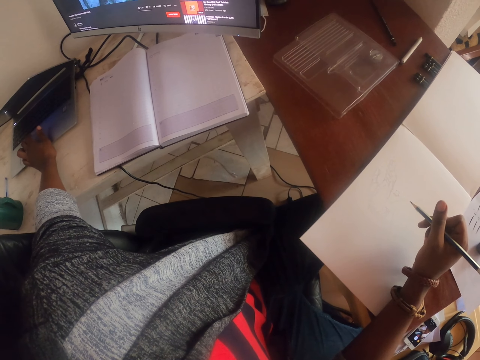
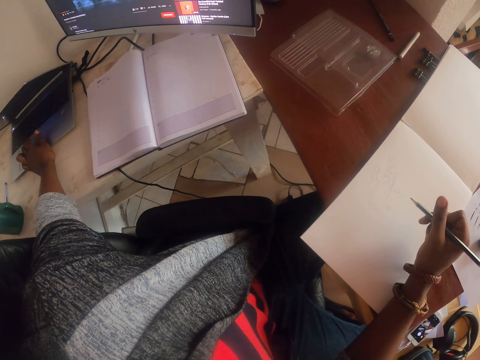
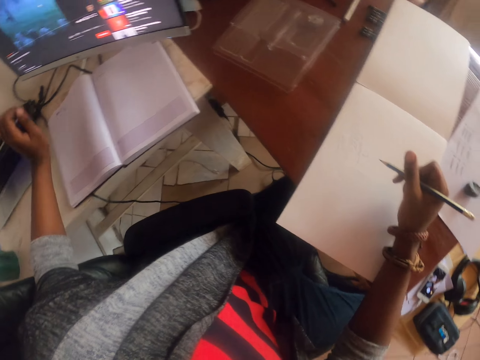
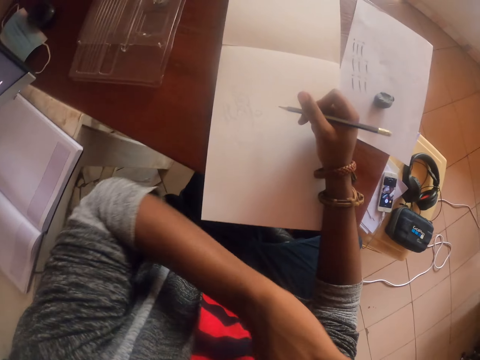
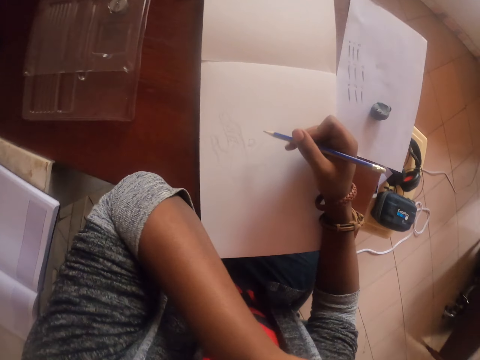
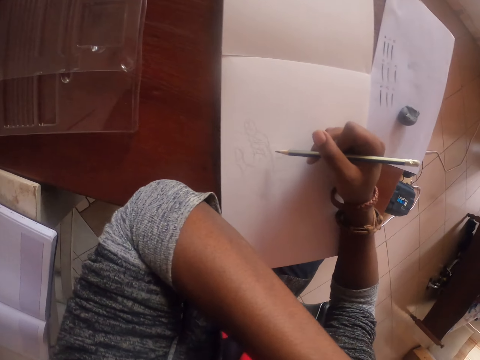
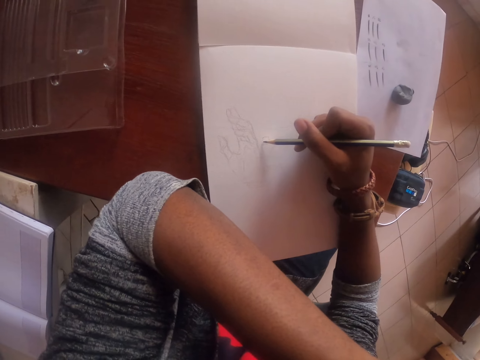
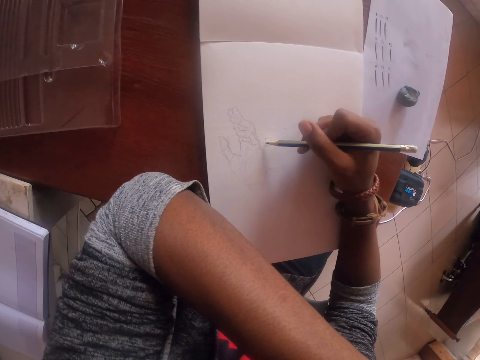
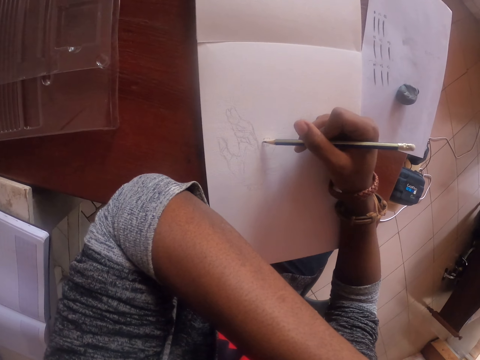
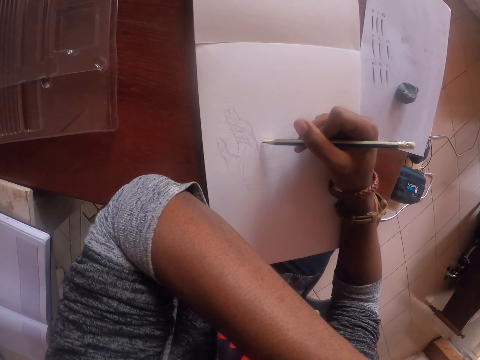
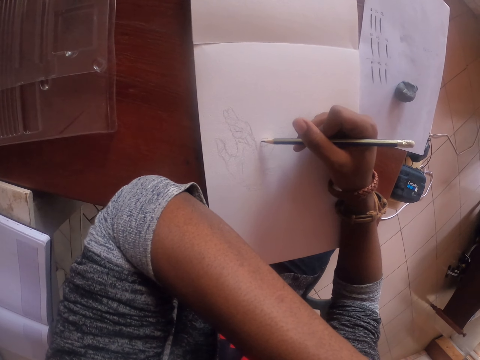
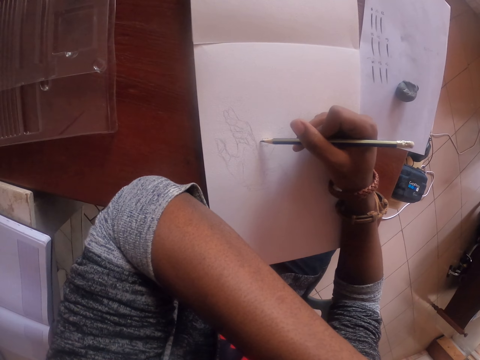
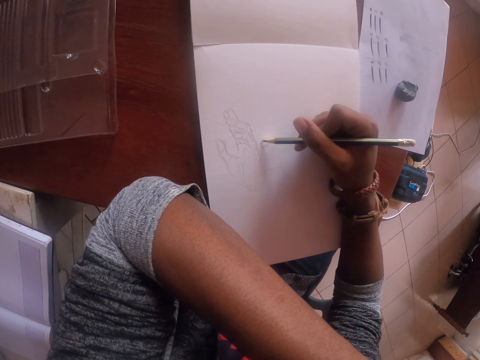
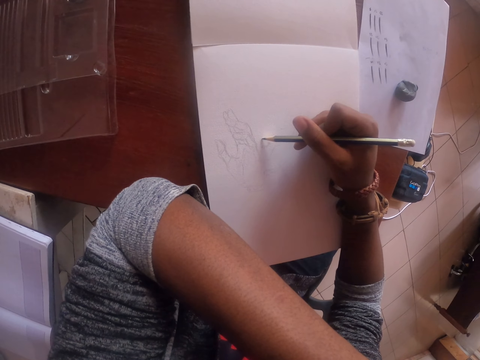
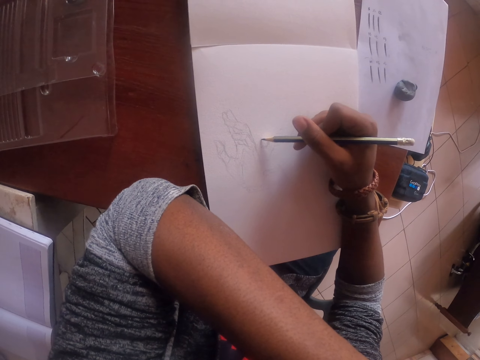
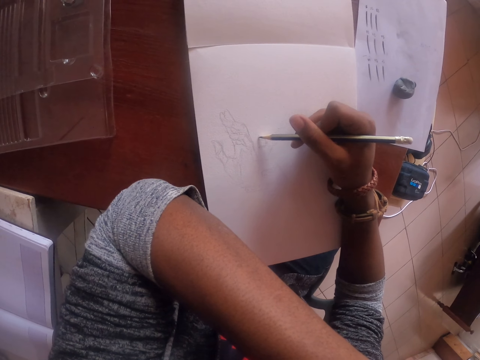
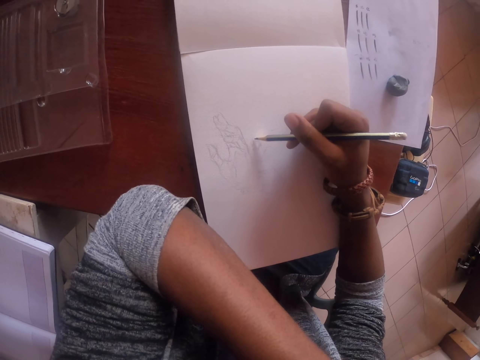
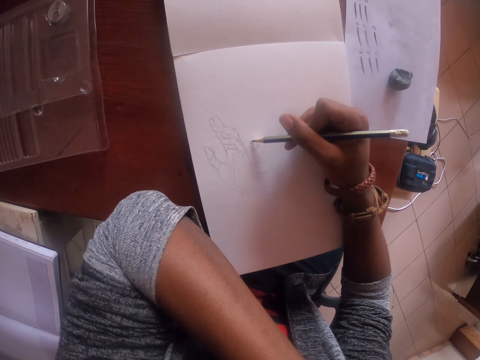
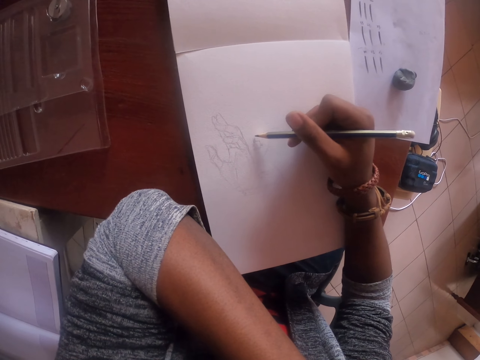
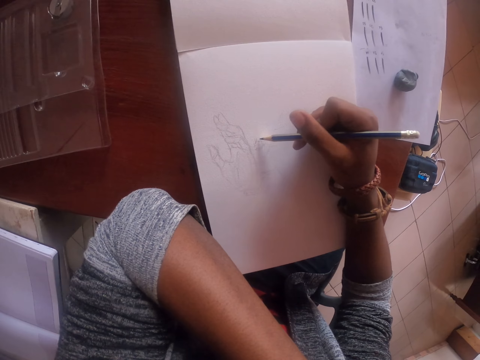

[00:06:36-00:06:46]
The camera wearer puts the left hand on the chin. They draw on a paper with a pencil.

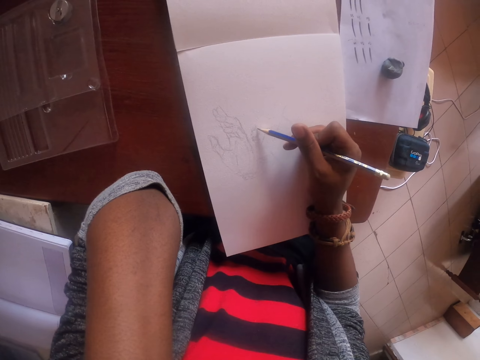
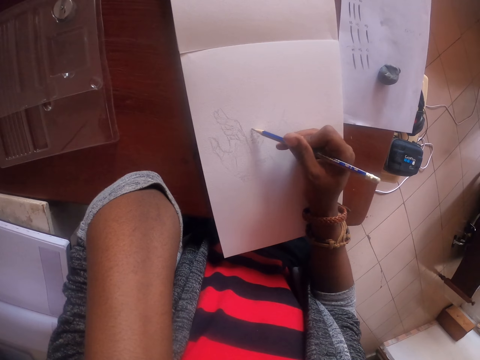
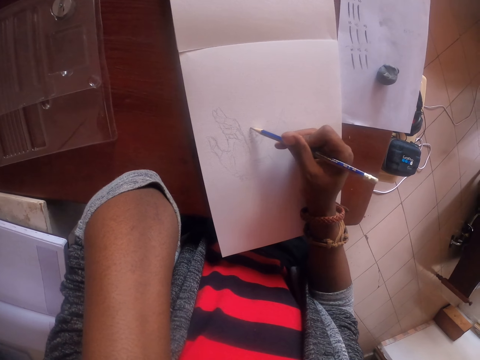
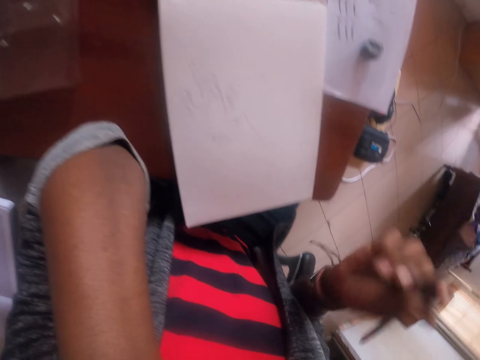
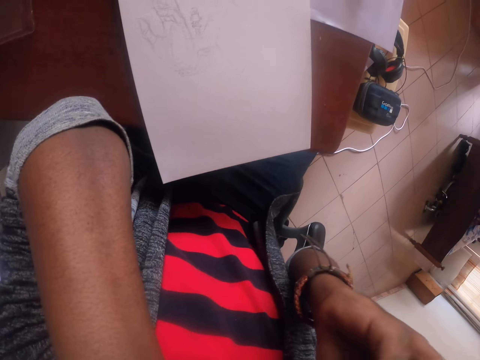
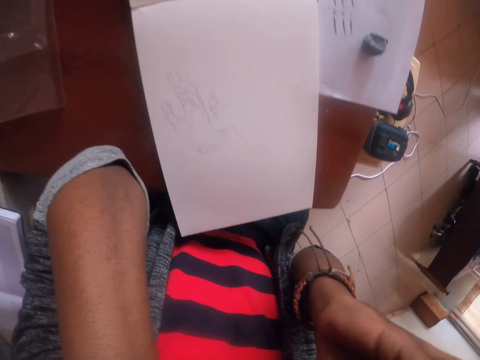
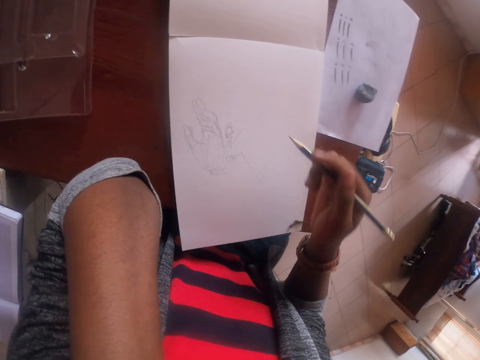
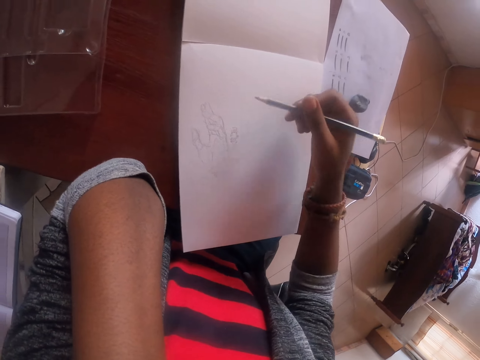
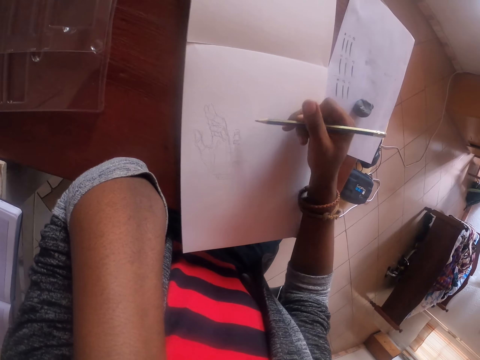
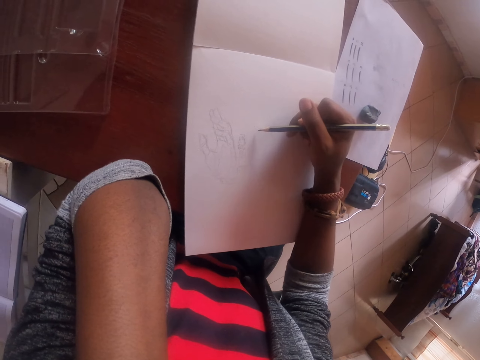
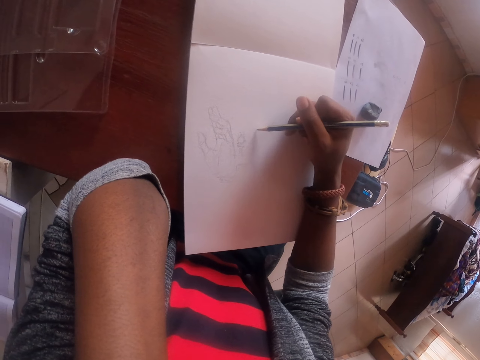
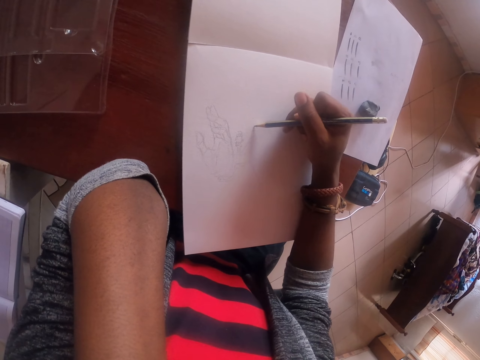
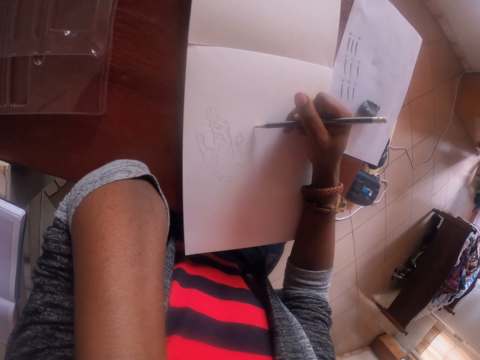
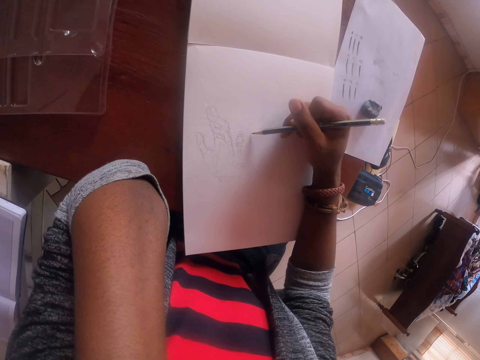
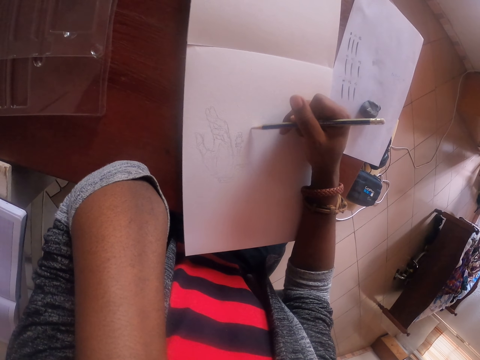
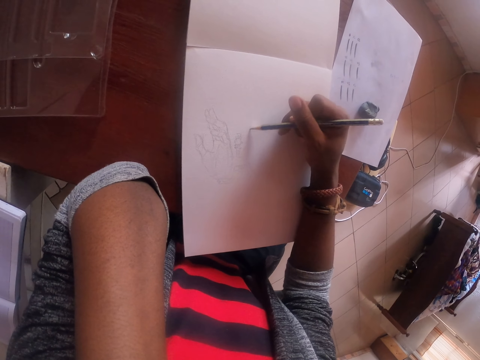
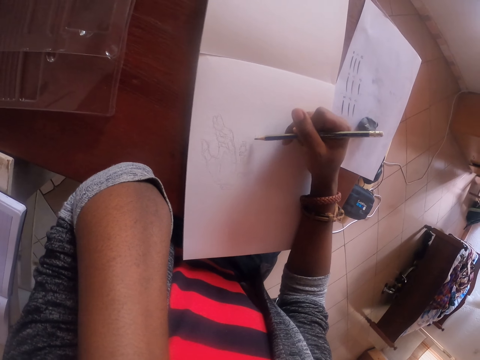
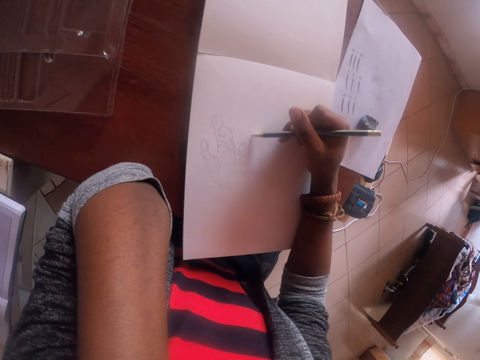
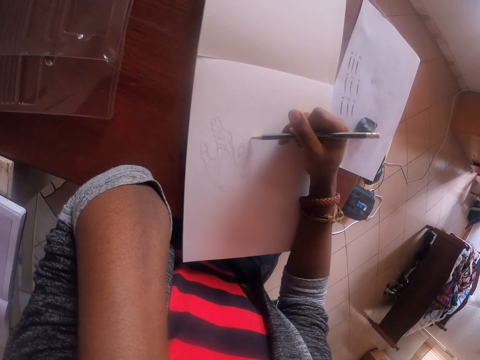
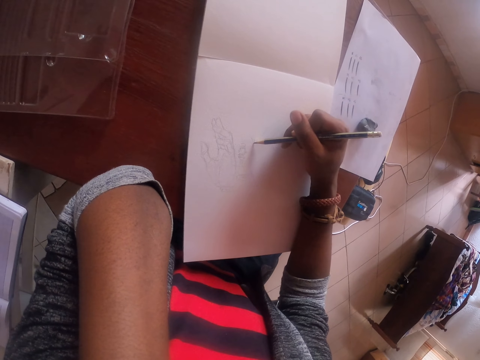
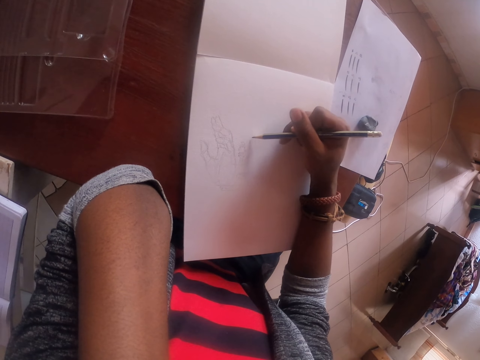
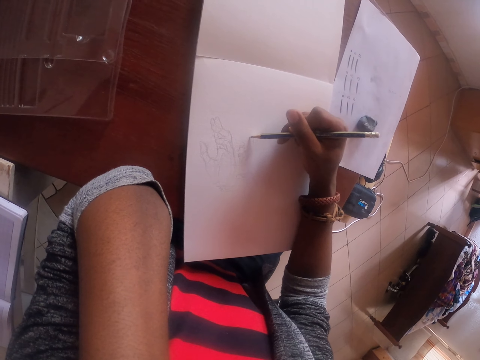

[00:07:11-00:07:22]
The camera wearer lifts the right hand. They touch the face. They draw on a paper with a pencil.

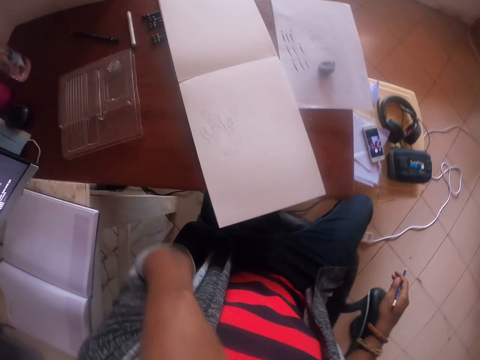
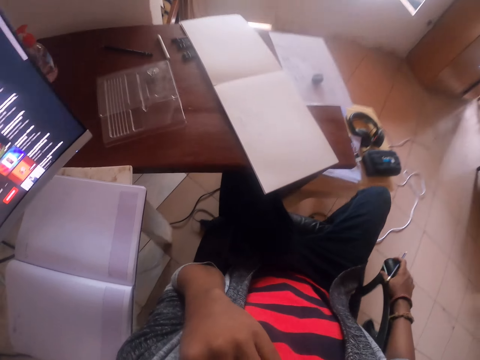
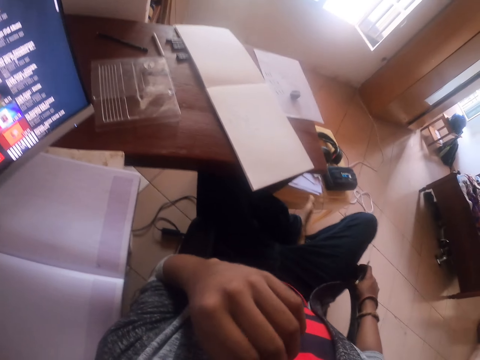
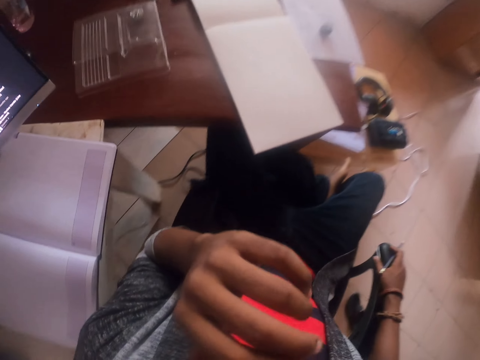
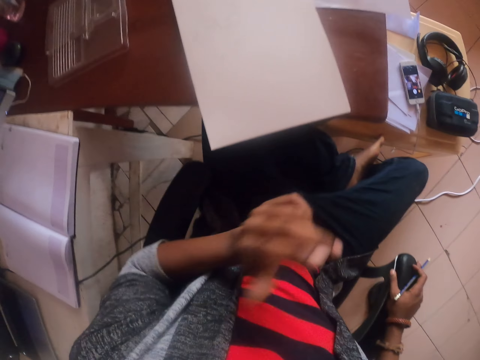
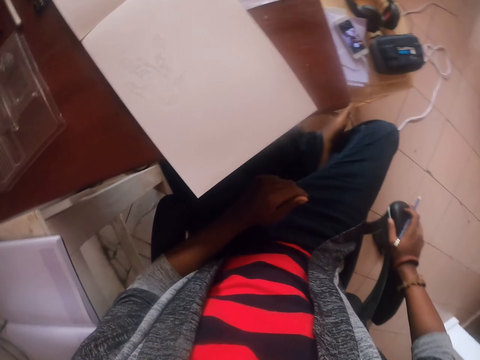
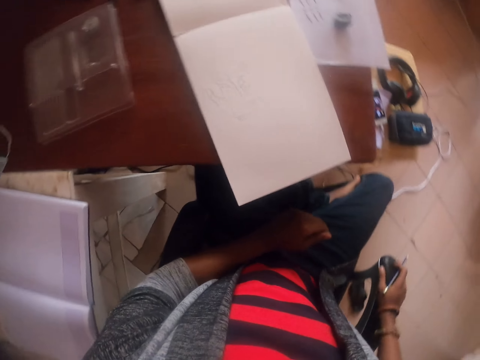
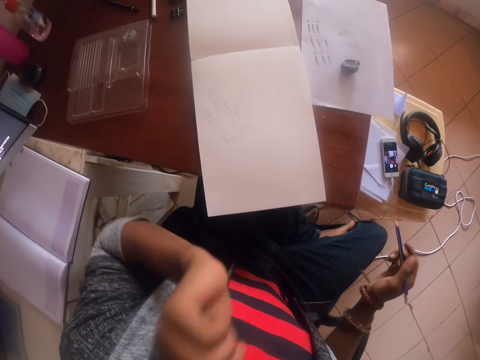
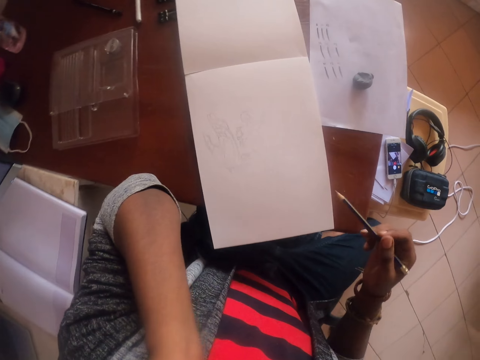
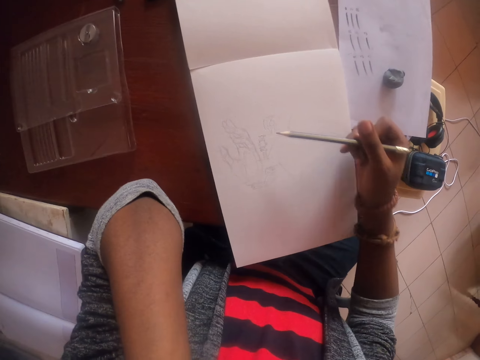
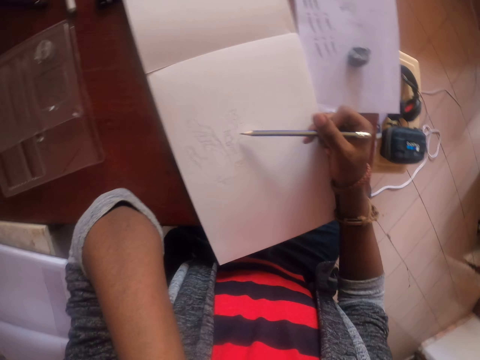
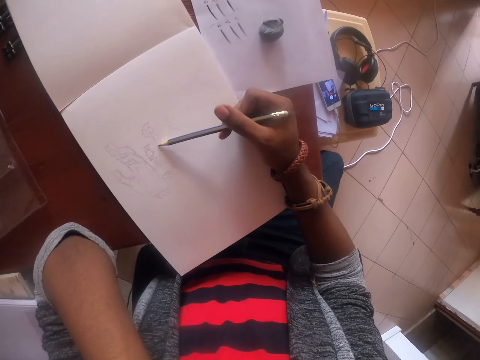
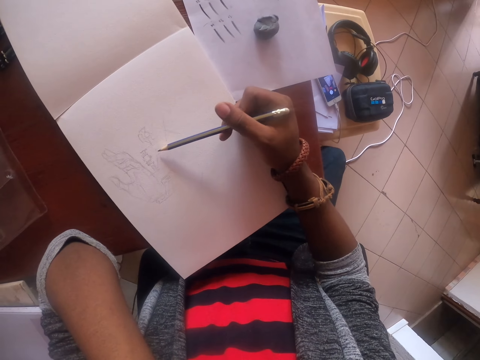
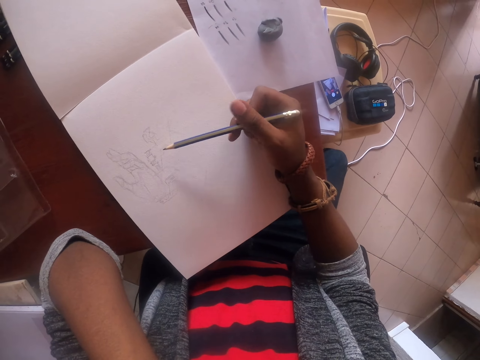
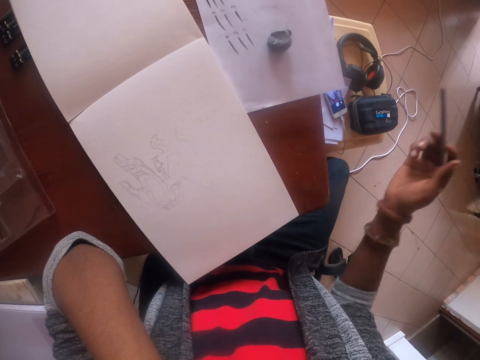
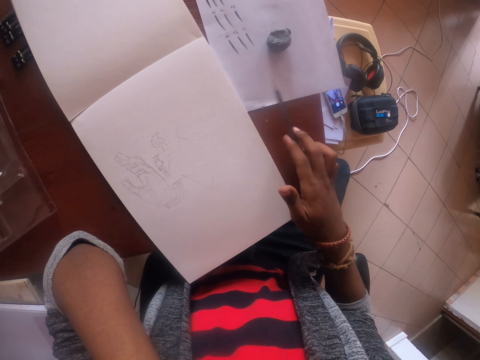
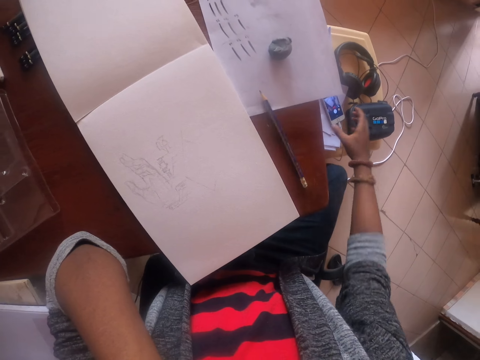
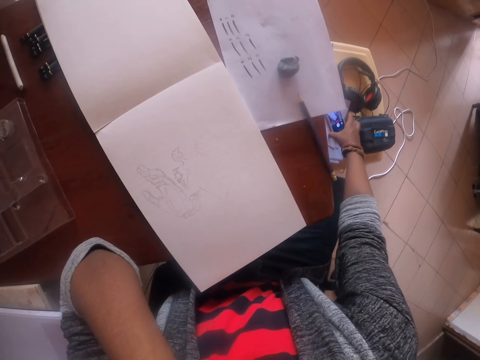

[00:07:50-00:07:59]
The camera wearer touches the chair arm. They touch the face with the left hand. They put down the left hand. They put the left hand on the chin. They draw on a paper with a pencil. They put the pencil on the table.
